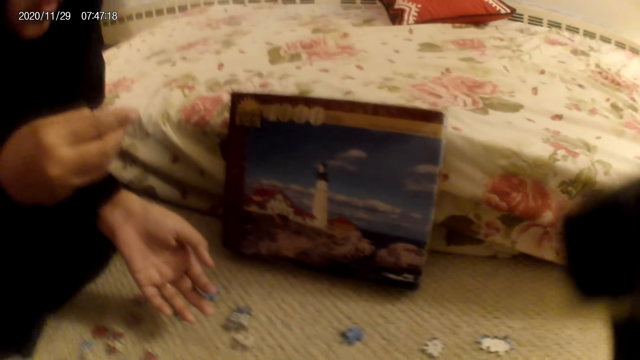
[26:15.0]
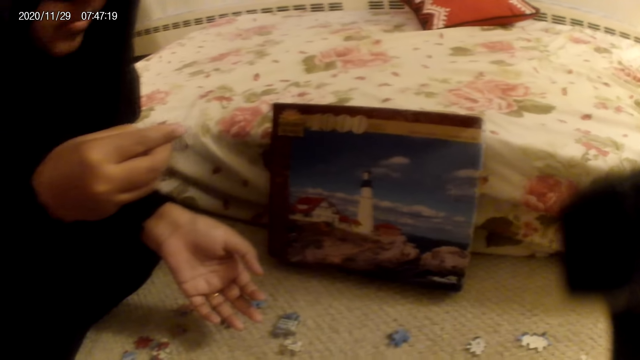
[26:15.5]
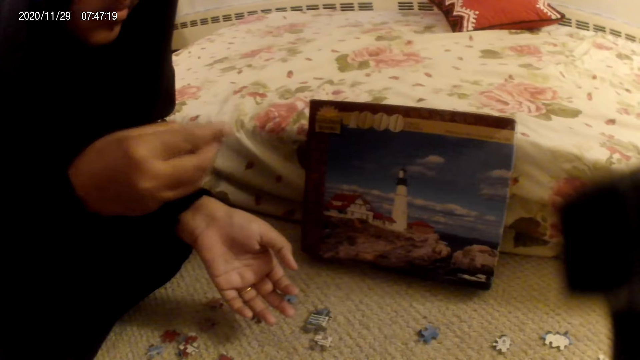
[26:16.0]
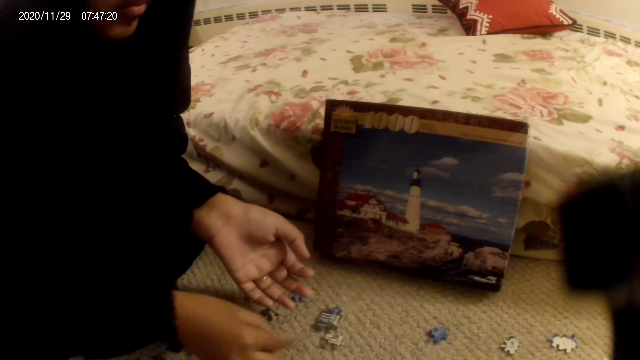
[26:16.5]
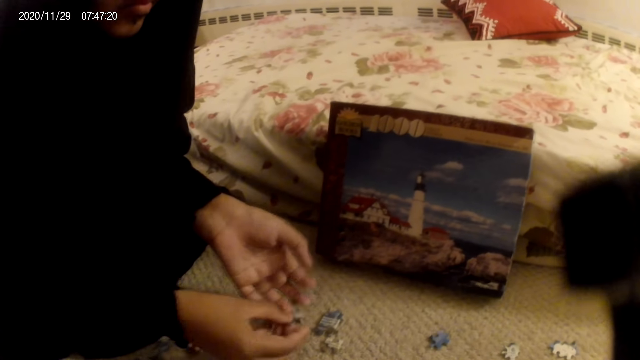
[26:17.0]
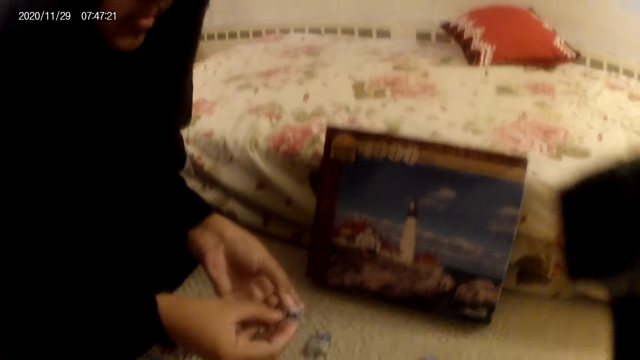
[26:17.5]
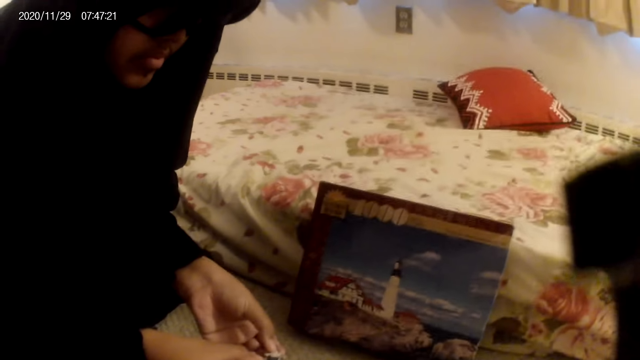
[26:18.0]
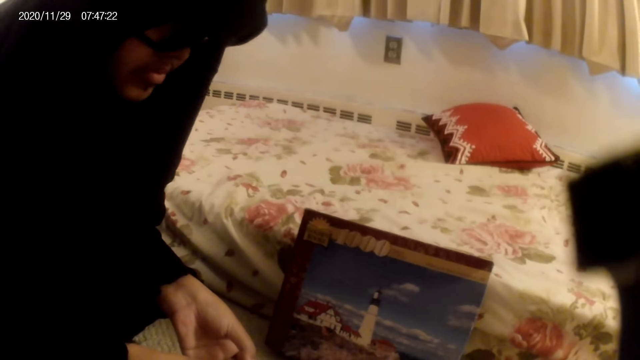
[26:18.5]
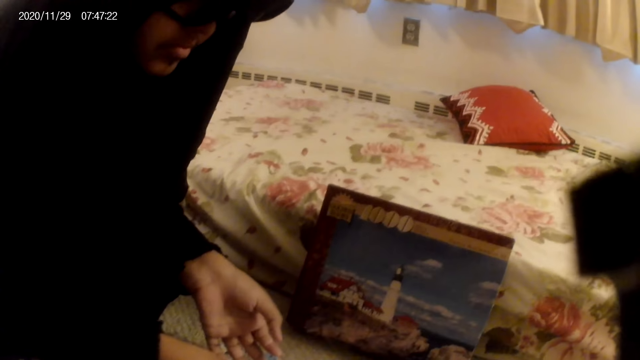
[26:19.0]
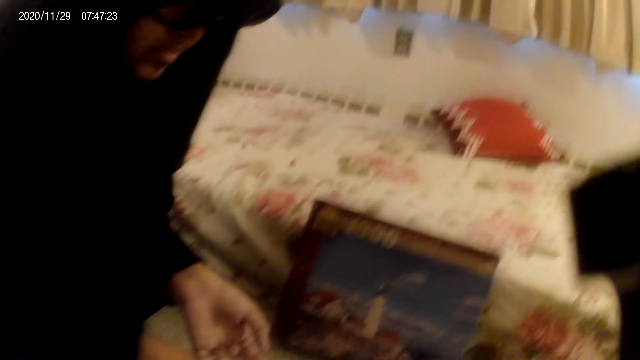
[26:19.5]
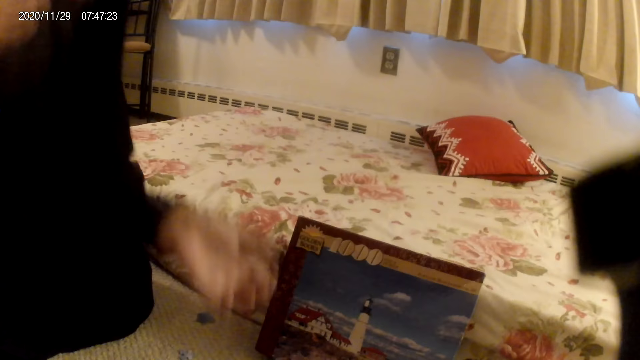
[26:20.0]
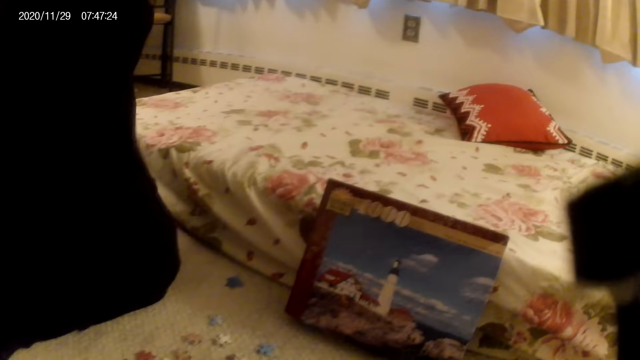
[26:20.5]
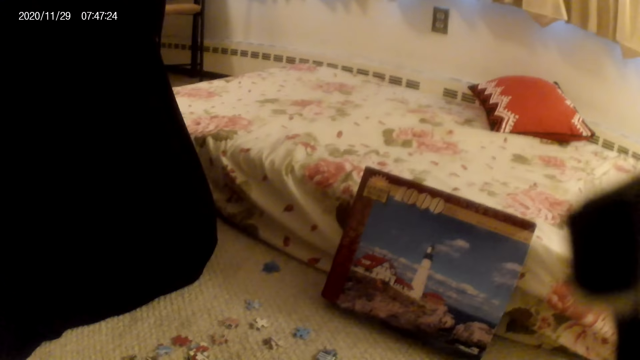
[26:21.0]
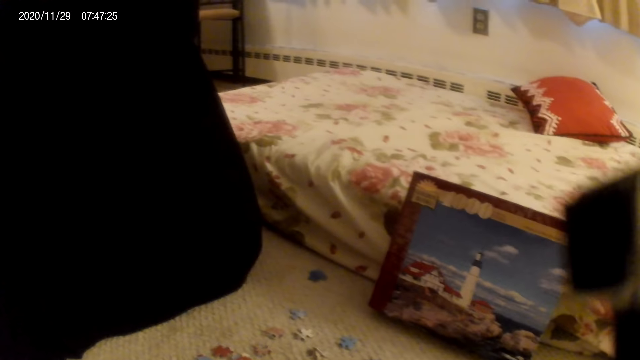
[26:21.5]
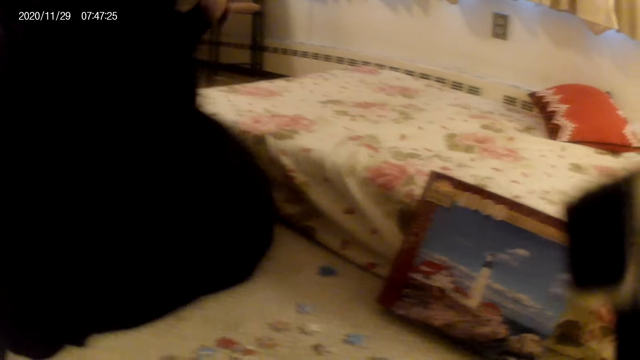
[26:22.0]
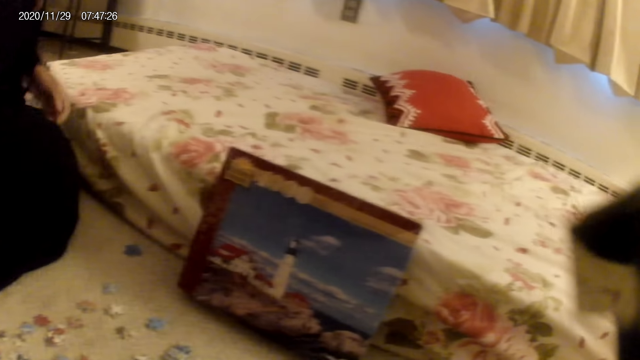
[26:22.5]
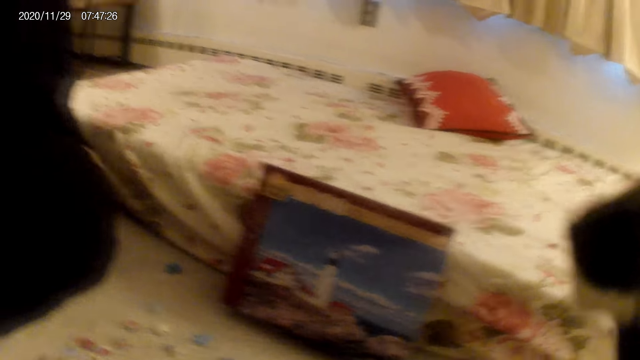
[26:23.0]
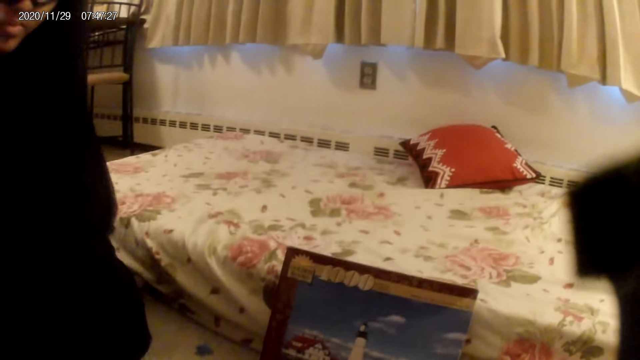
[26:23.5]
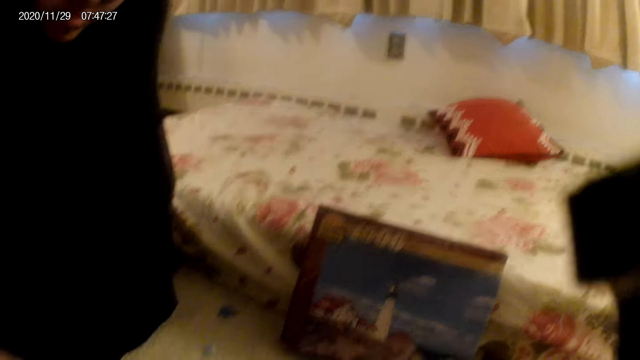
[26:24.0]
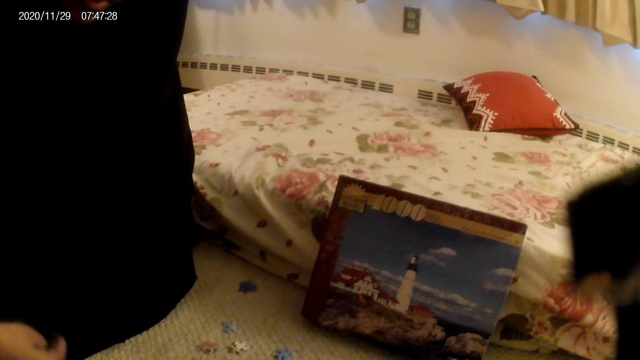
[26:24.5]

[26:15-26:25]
A woman places a card on the table. The camera wearer does something. The woman holds the card on the hand. The woman moves hands up and does something. The camera wearer does something.

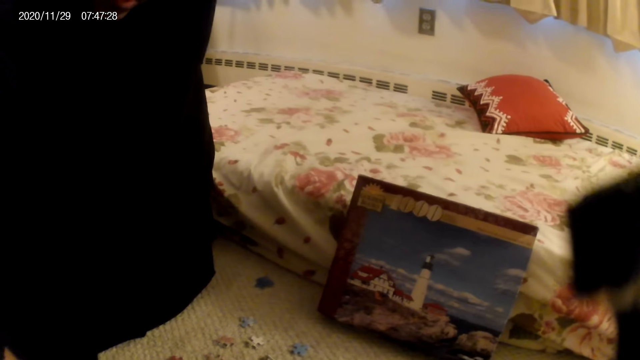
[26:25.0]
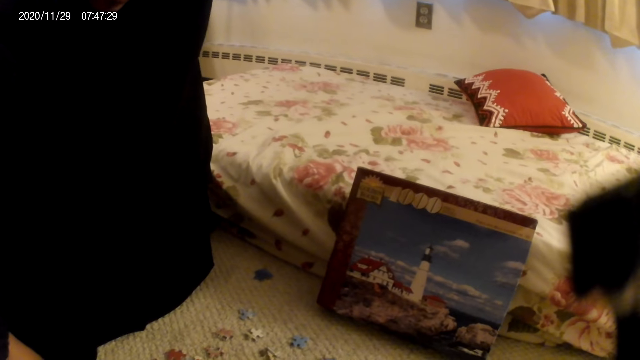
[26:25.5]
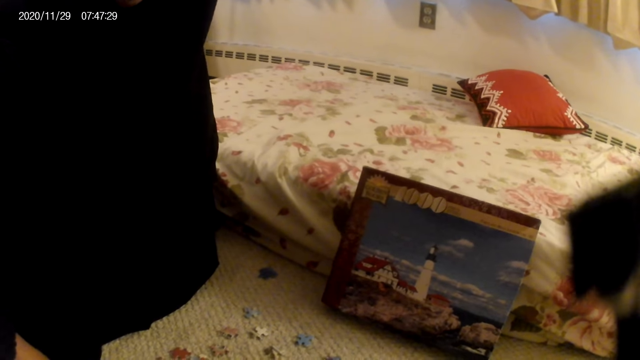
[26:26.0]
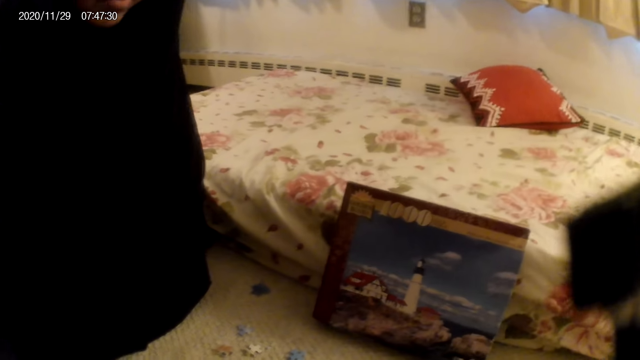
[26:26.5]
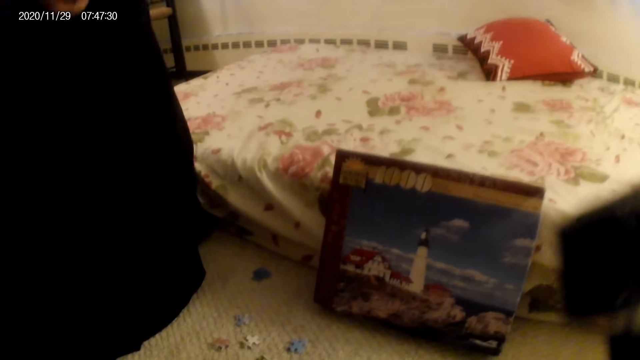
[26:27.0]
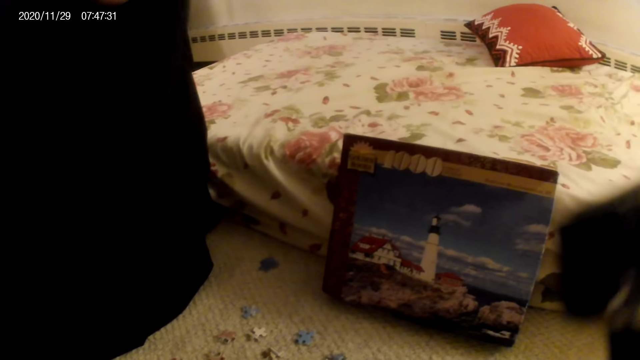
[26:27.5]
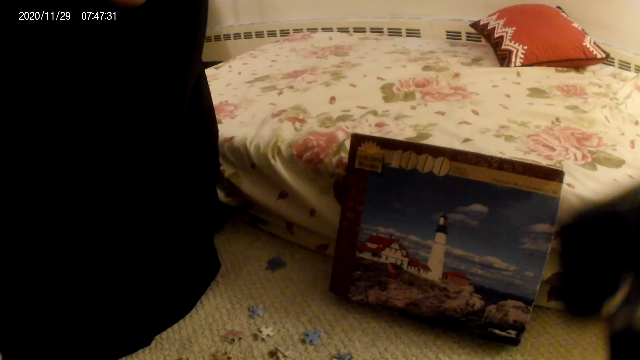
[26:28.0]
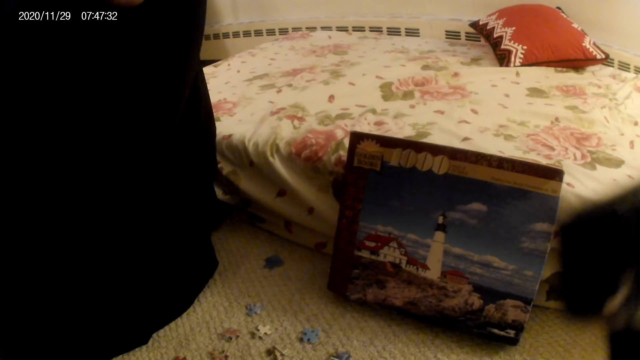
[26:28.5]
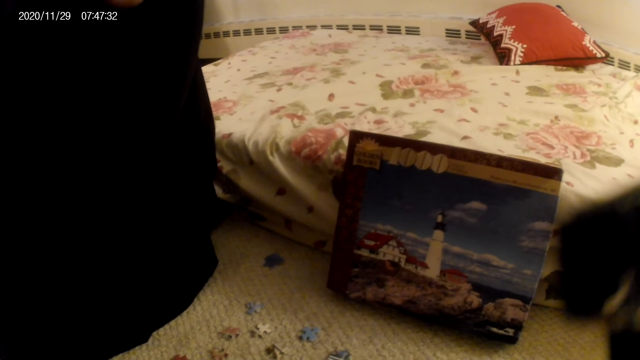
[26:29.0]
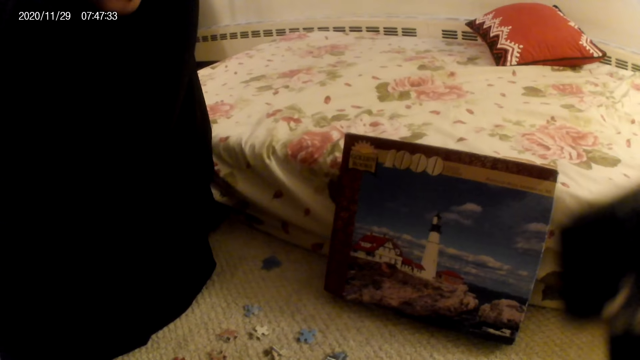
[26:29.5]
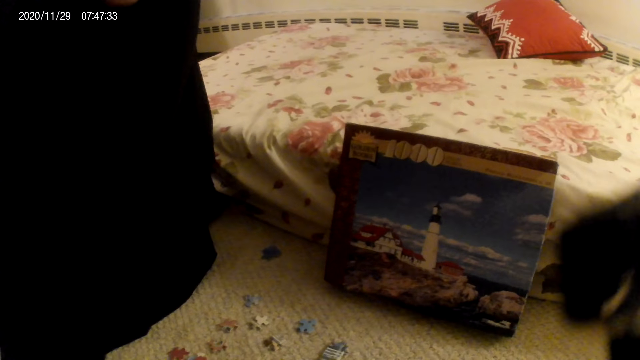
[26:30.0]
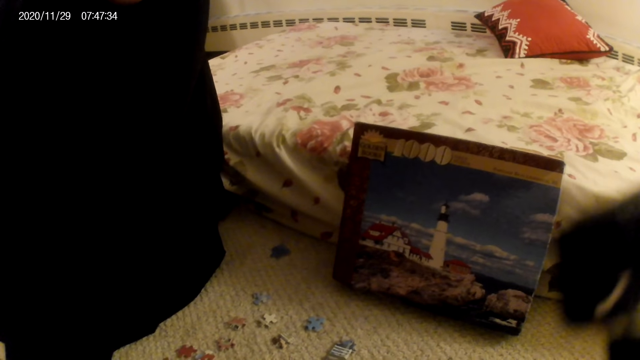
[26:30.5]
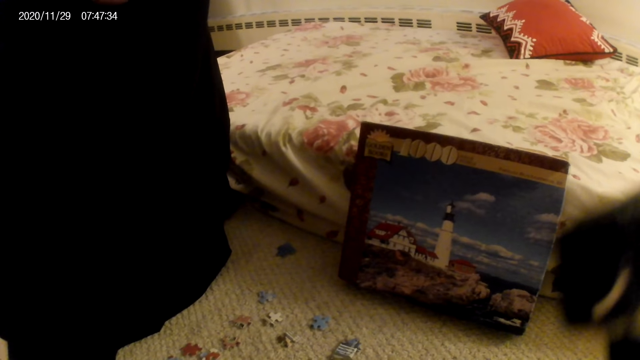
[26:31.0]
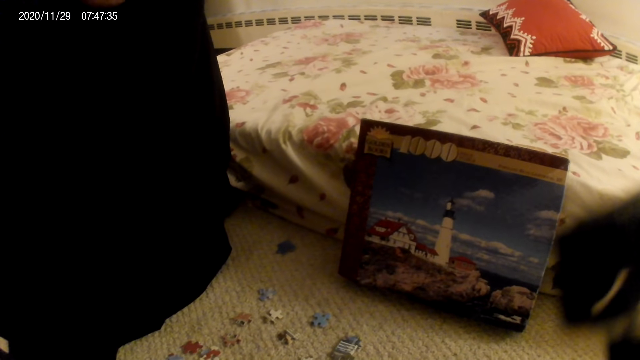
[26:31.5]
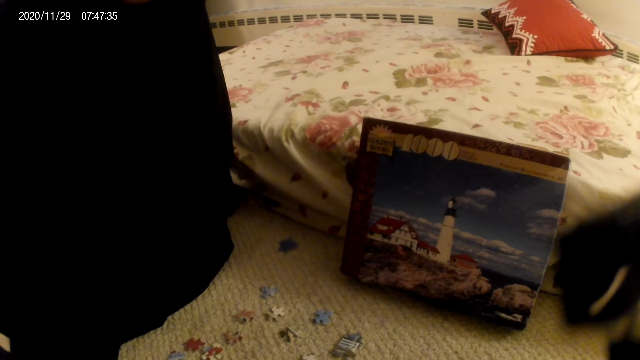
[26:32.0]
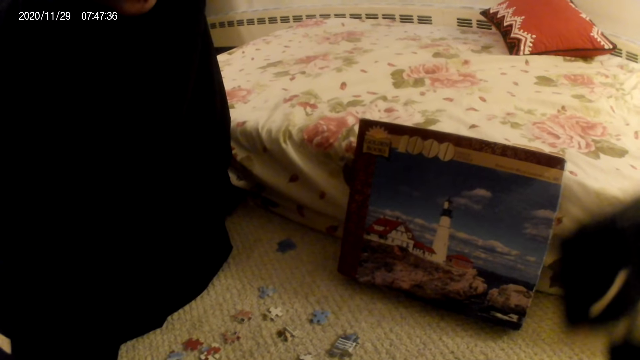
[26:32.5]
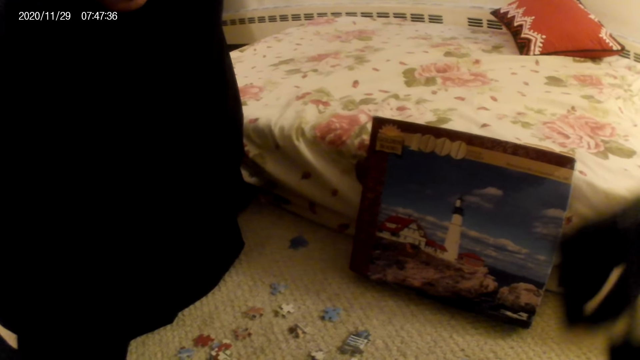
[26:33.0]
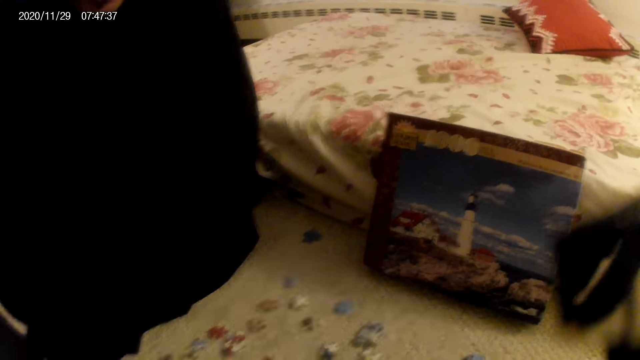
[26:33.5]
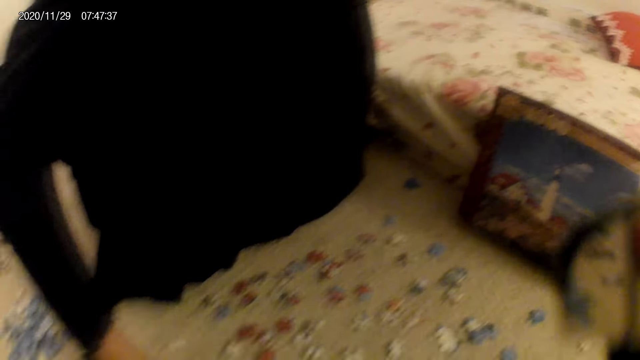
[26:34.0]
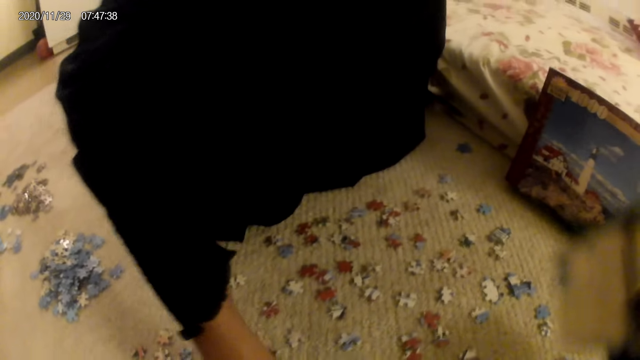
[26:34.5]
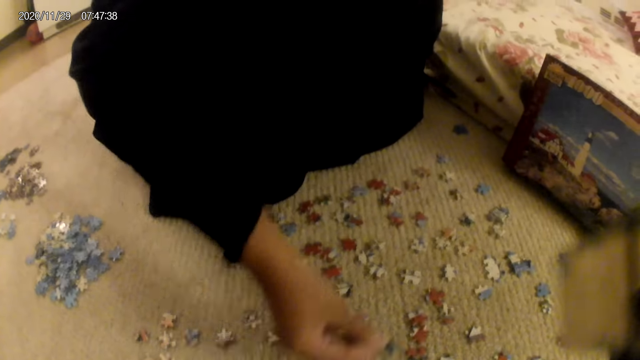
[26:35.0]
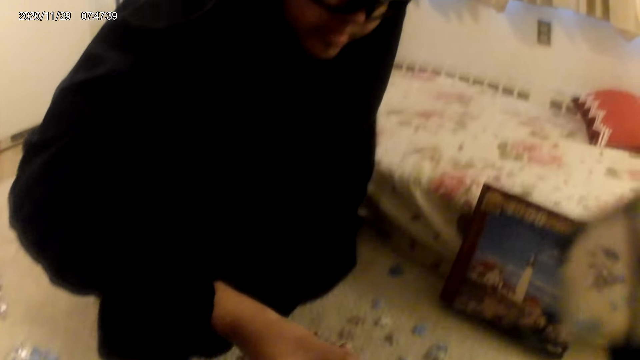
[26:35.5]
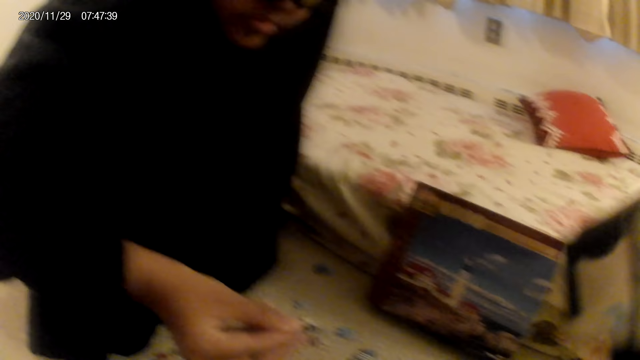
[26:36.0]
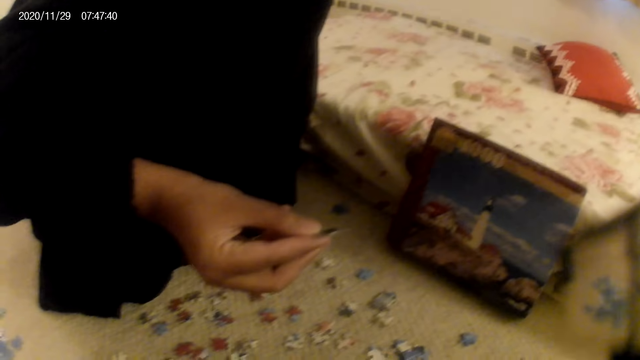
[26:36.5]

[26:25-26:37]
A woman does something. The camera wearer does something. The woman does something. The woman moves cards on the floor.
